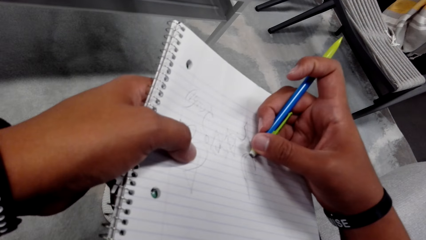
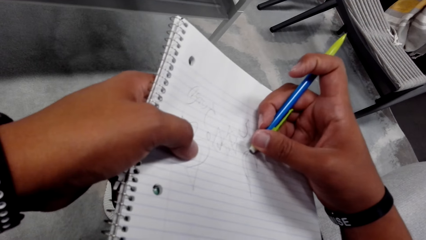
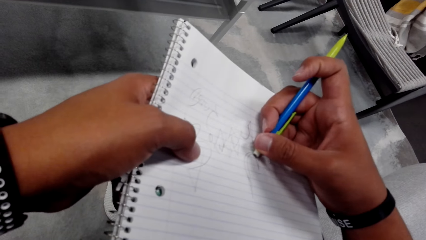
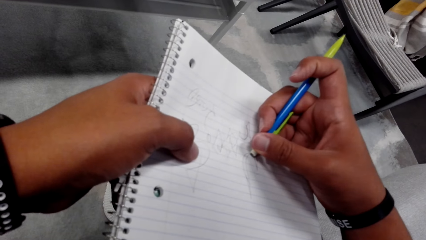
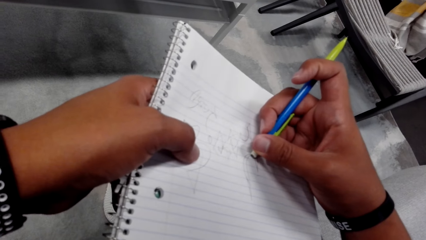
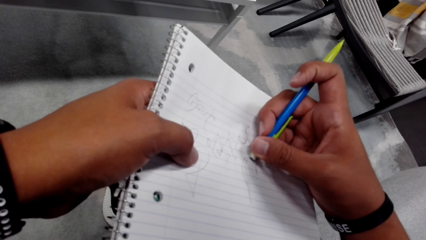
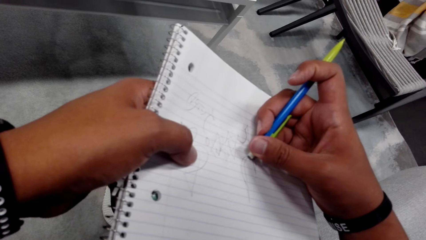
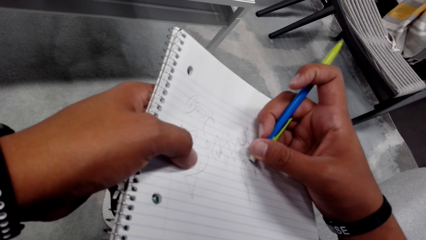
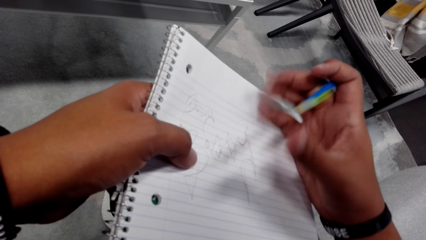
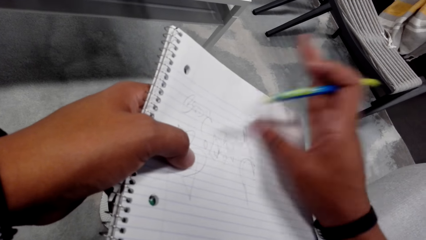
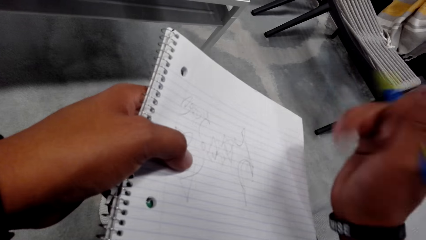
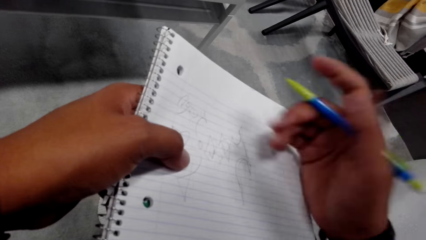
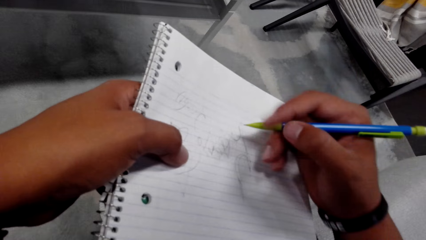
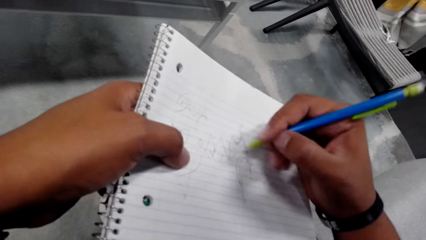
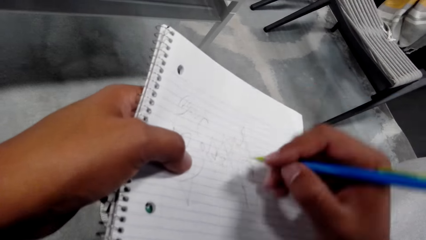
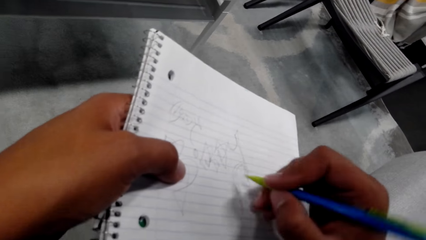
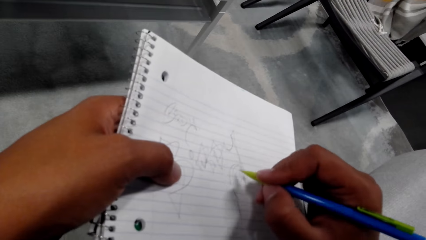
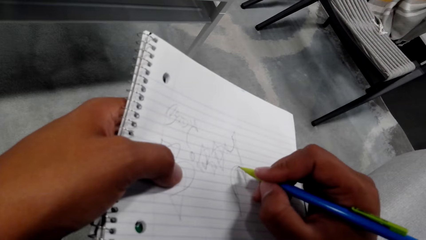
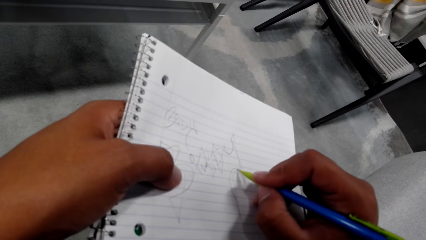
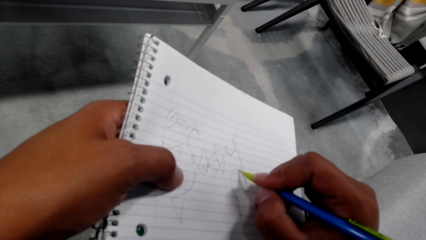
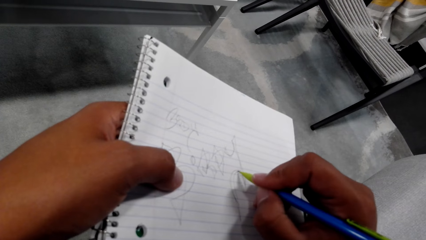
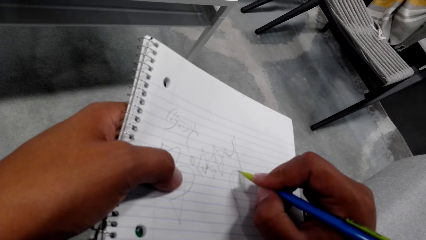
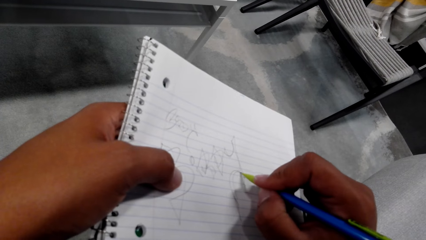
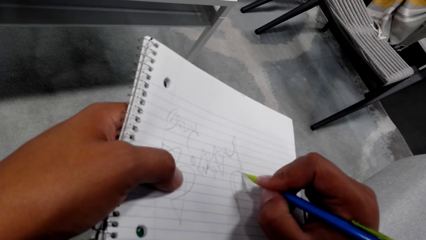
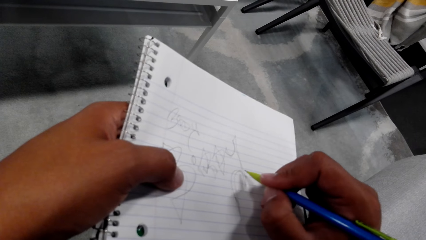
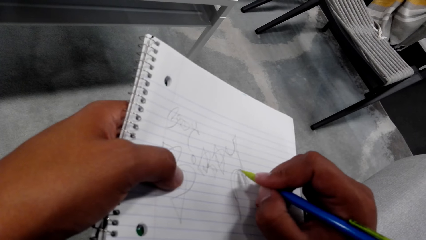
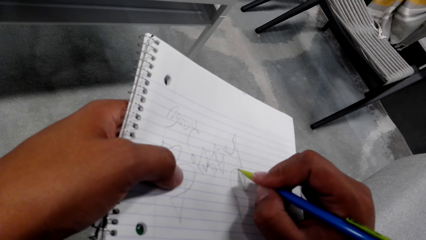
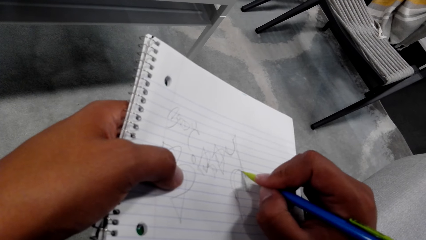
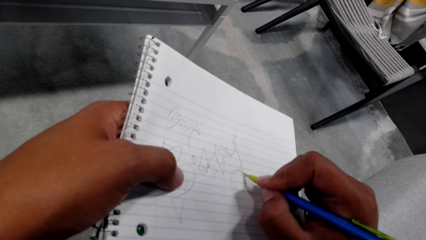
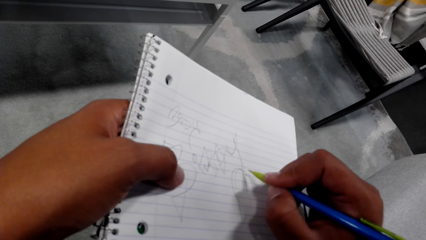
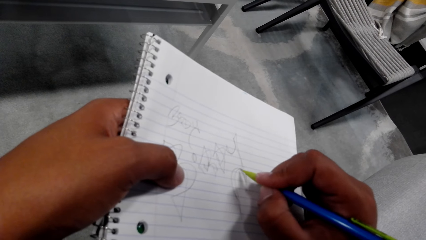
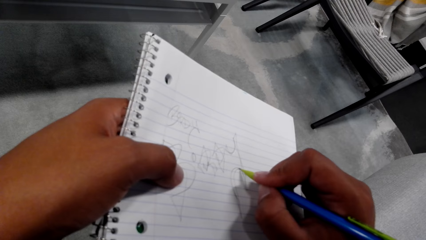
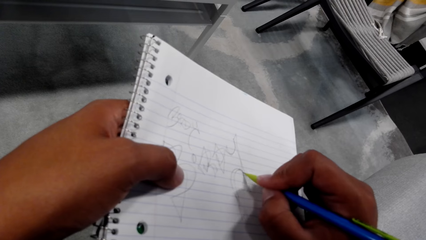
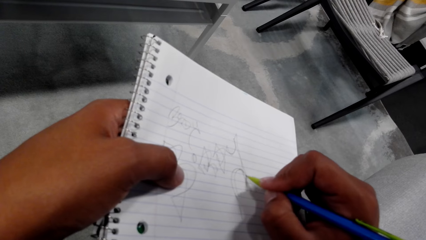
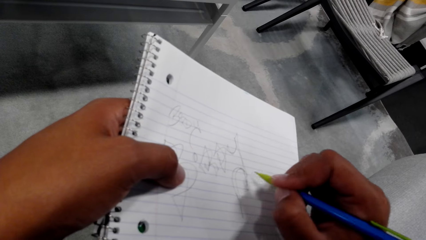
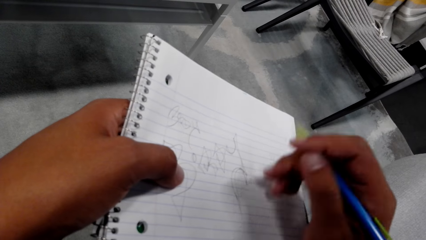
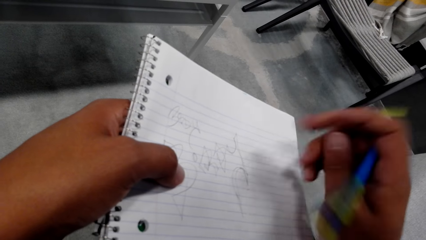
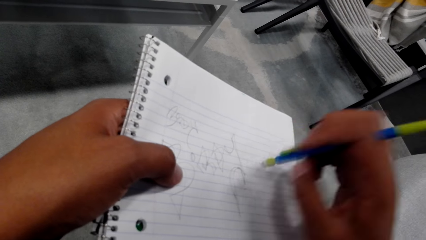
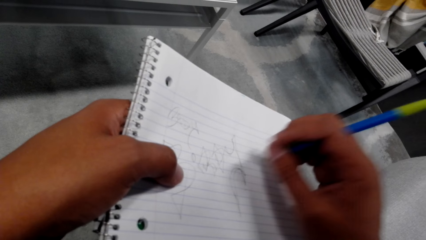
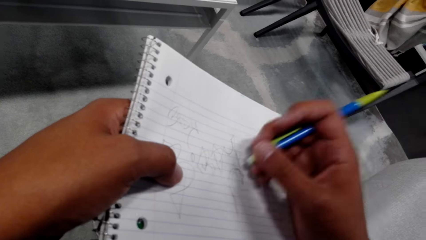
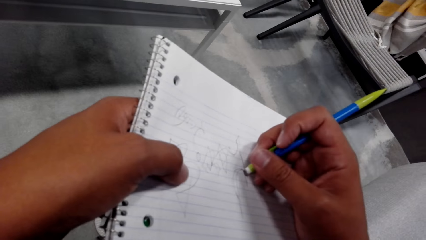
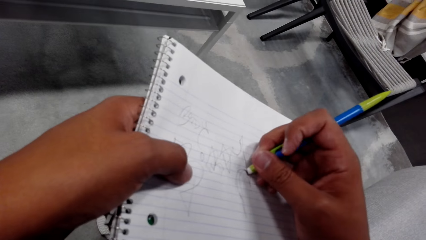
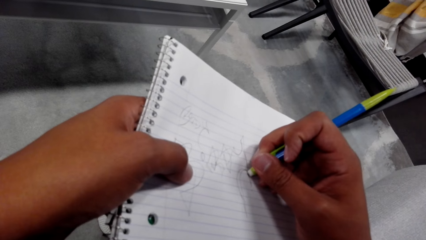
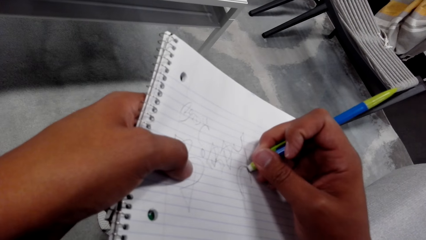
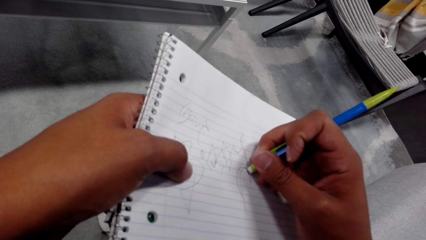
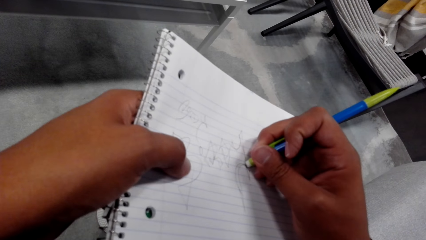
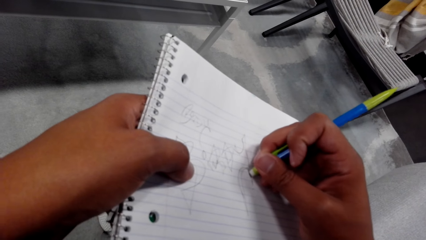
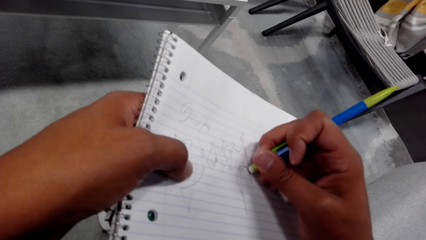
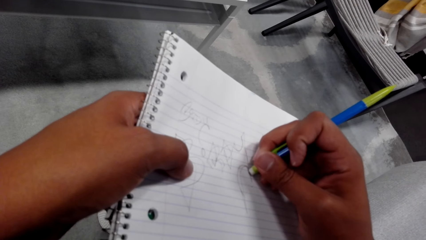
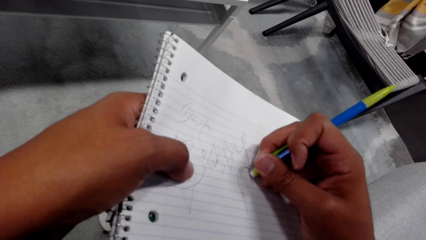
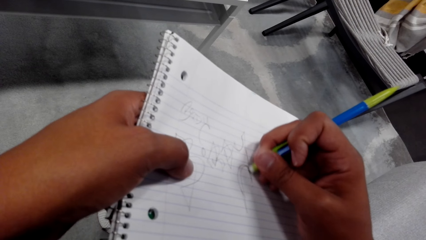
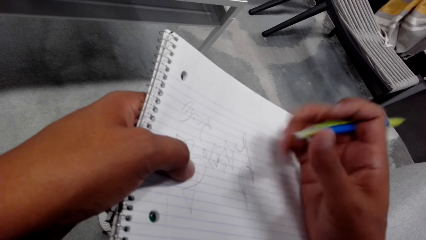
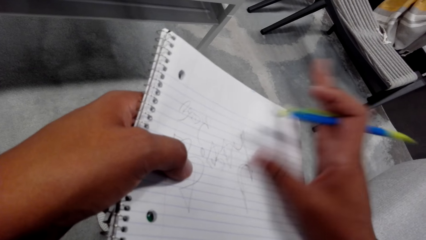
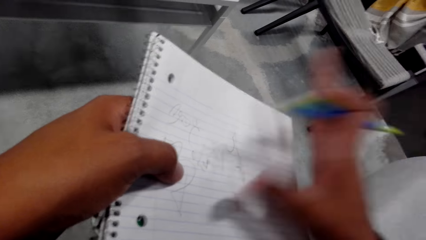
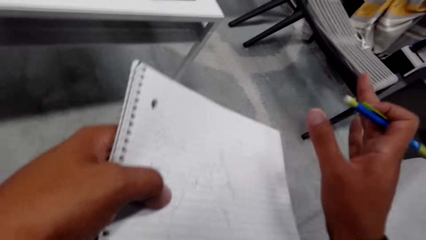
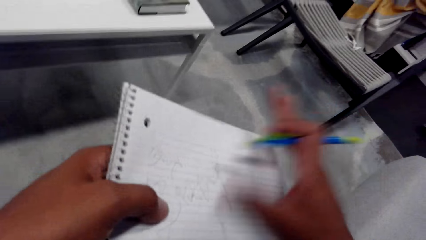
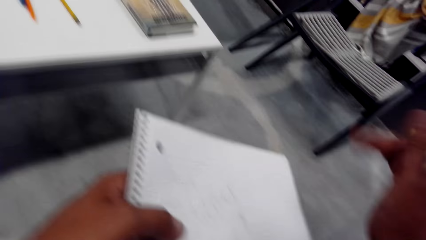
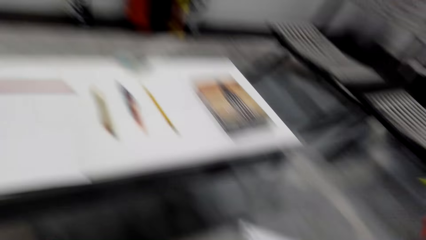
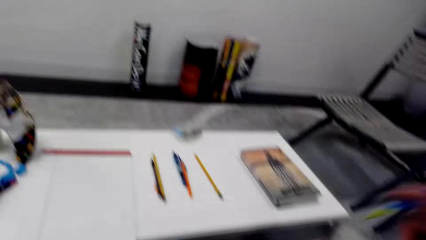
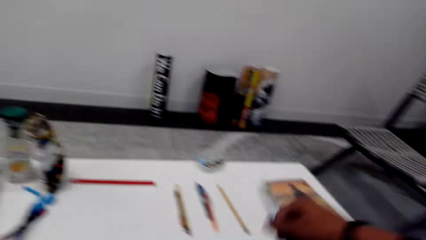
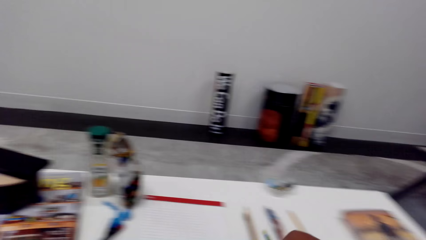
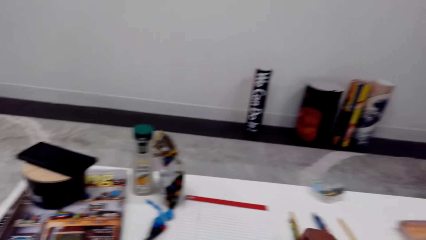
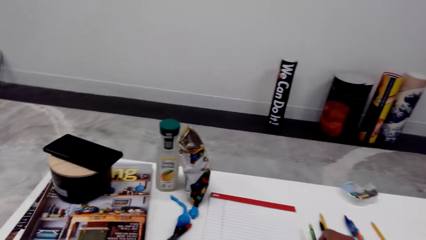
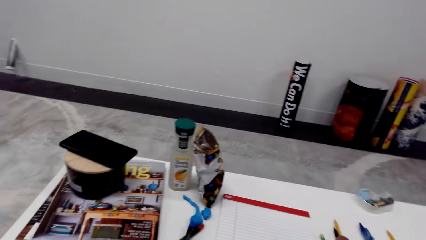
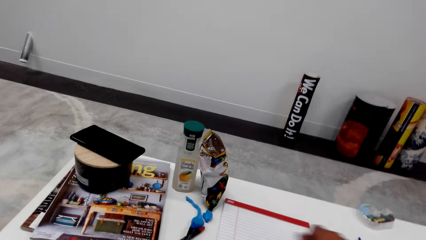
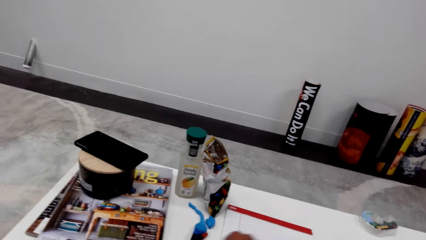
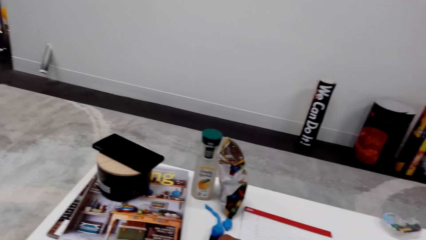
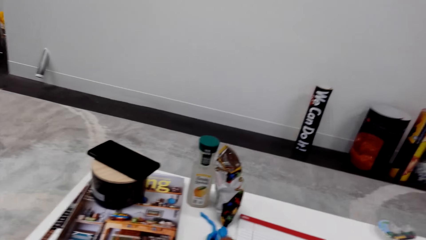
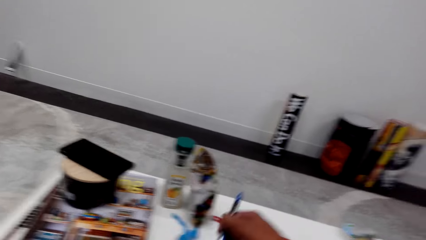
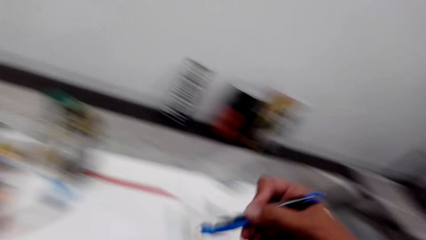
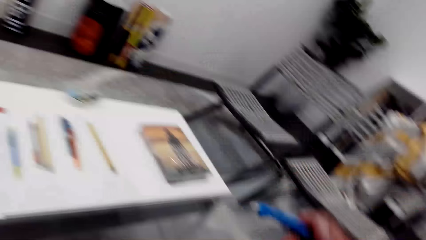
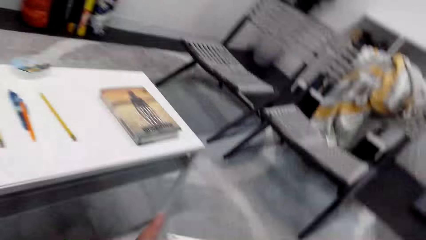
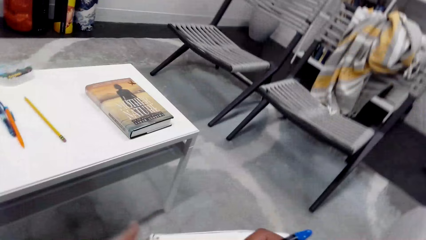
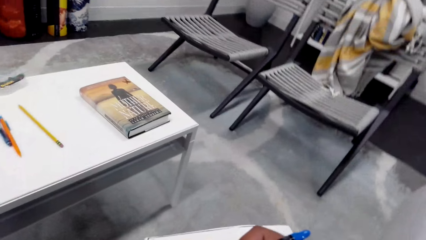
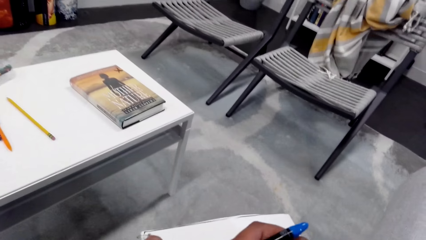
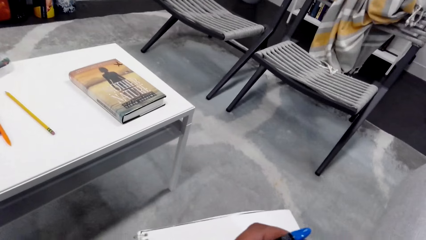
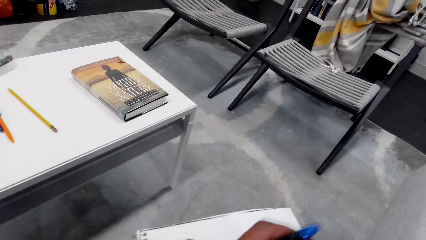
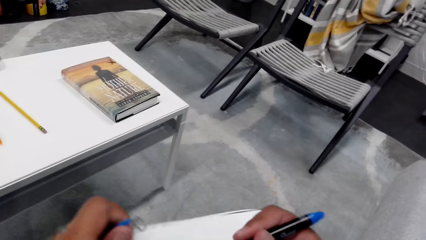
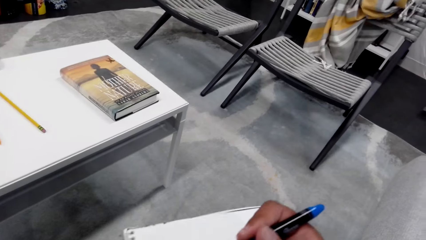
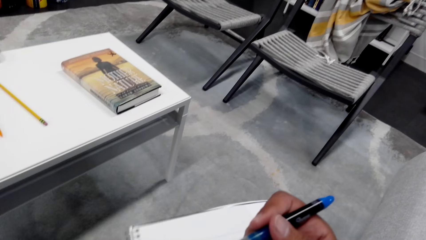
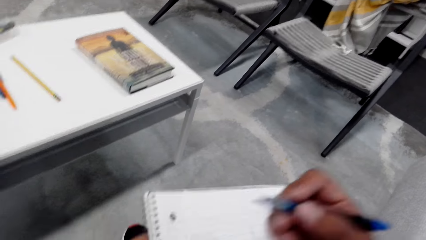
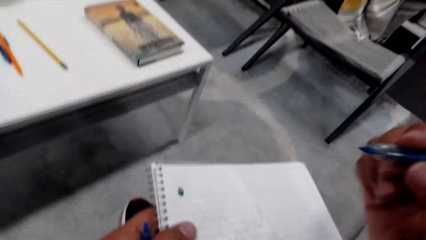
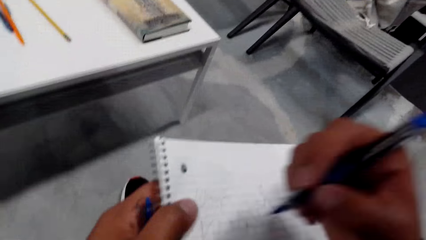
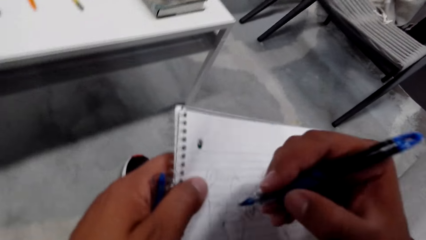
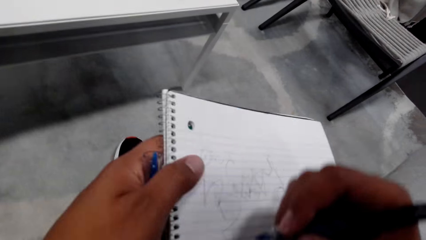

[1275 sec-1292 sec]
The camera wearer erases the writing. He writes on a notepad. He rubs on his writings. He puts the pencil on the table. He picks up a marker pen on the table.
